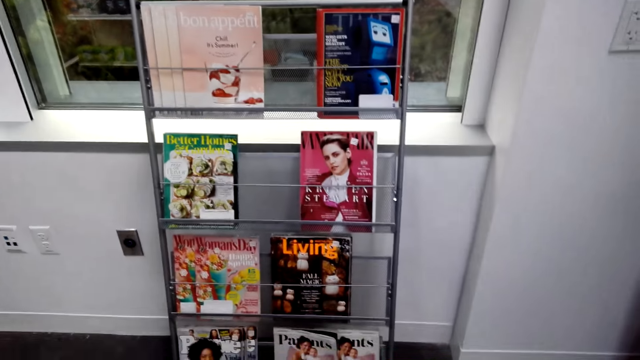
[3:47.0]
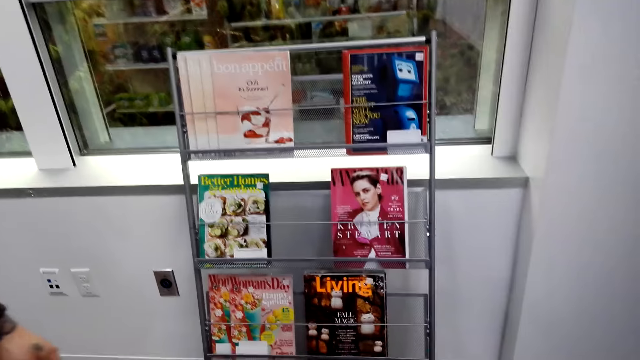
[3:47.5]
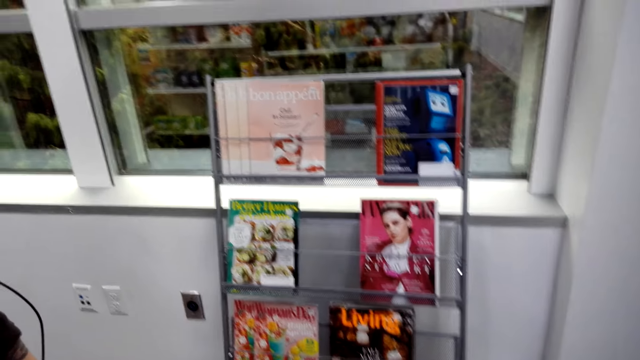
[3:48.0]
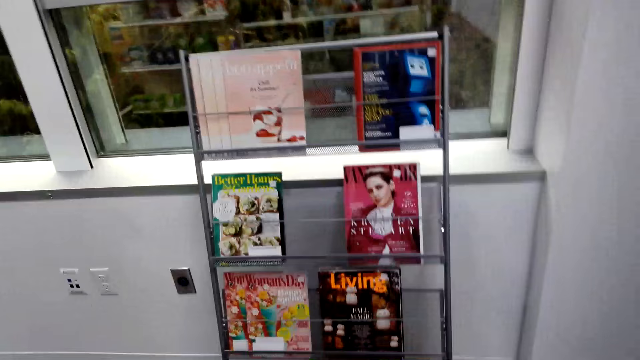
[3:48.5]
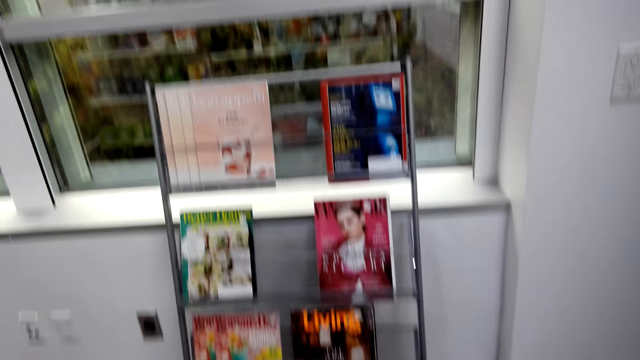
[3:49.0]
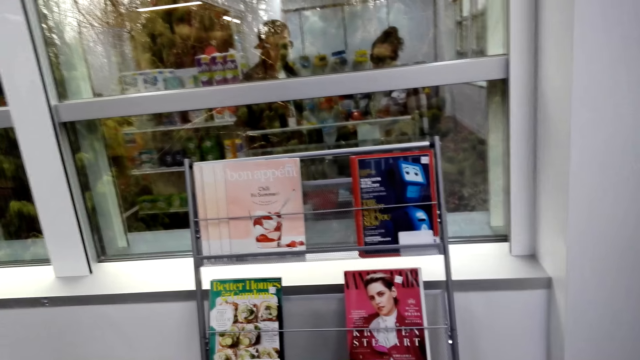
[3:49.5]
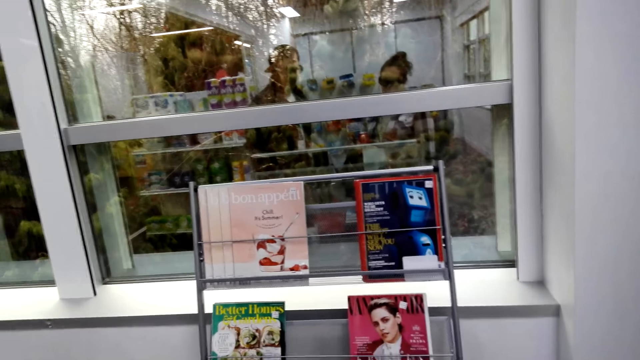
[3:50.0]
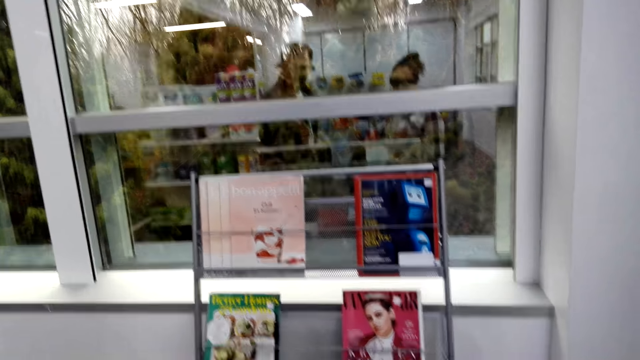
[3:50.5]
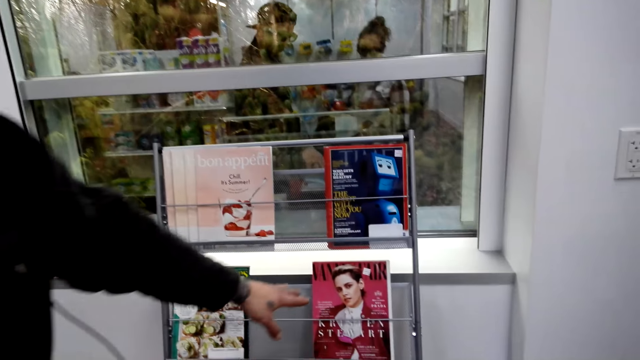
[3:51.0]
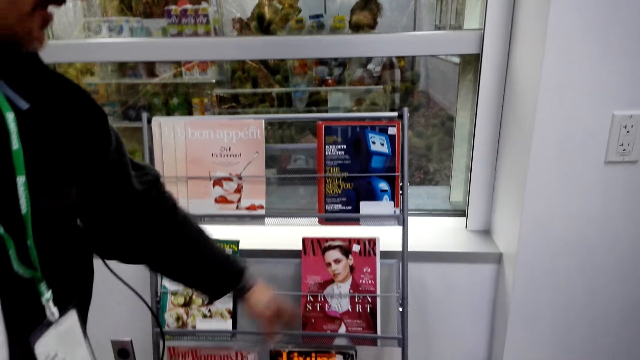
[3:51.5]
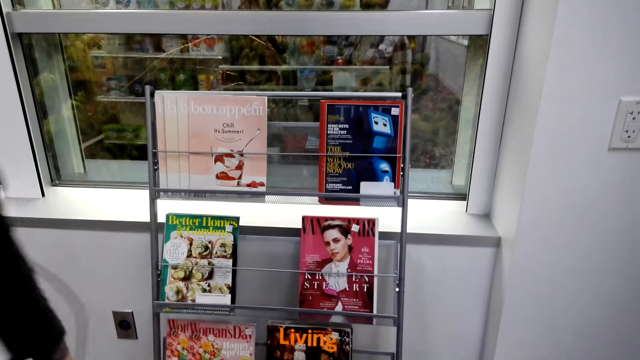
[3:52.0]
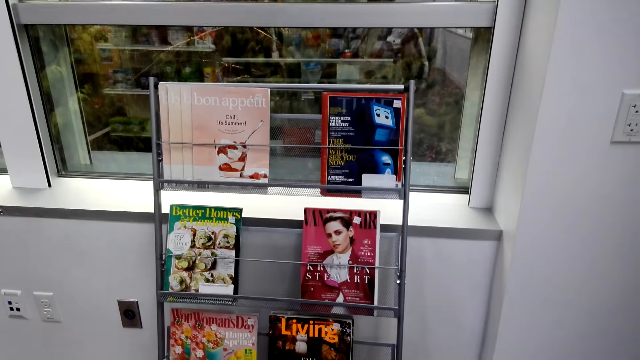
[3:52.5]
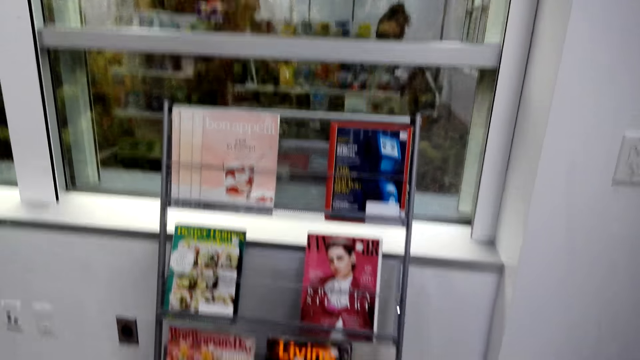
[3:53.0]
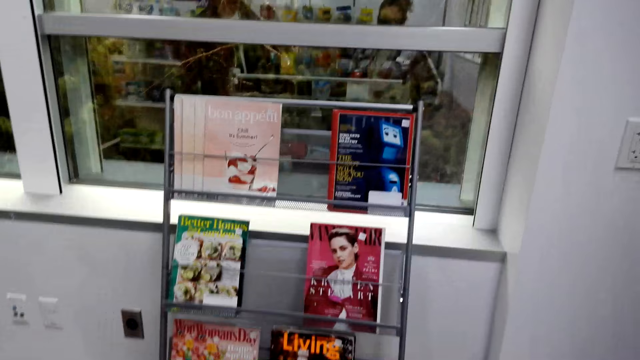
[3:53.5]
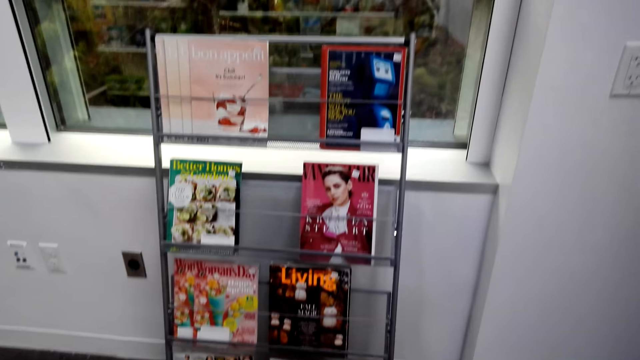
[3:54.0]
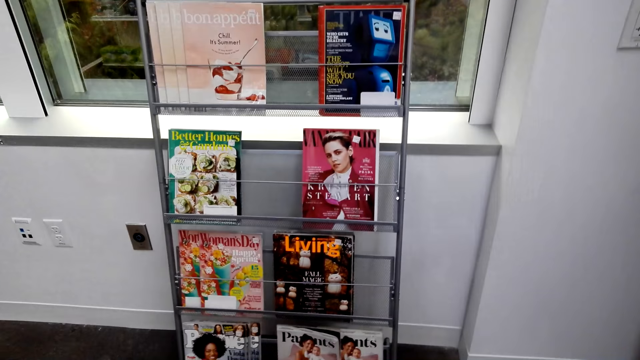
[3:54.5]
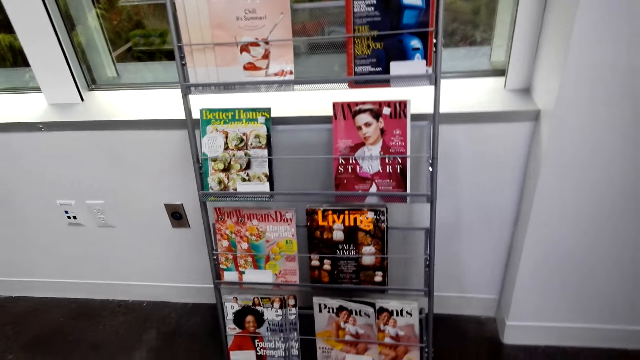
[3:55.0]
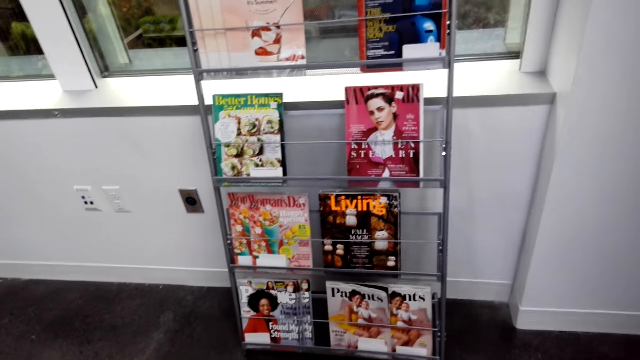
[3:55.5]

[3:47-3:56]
A man points at a magazine on the display.

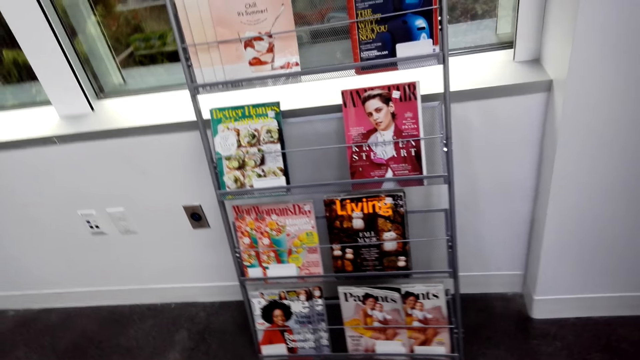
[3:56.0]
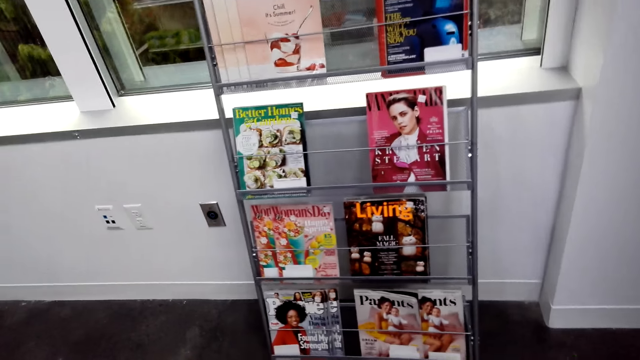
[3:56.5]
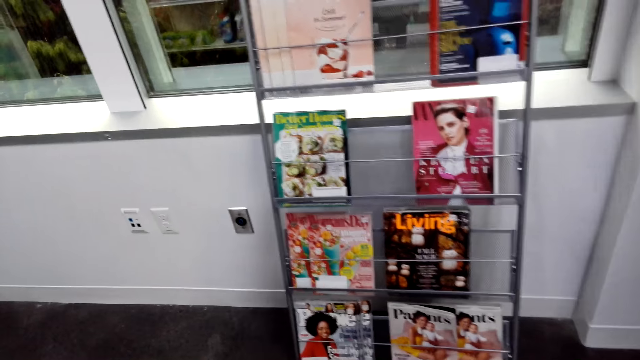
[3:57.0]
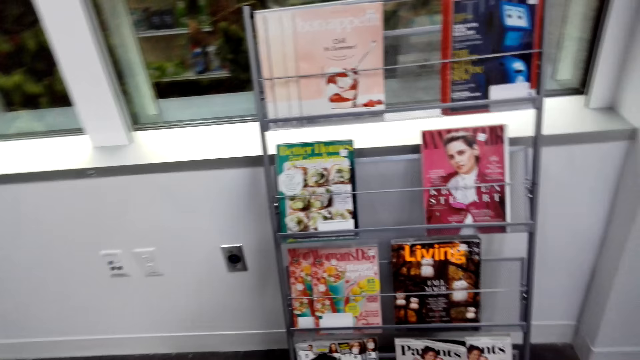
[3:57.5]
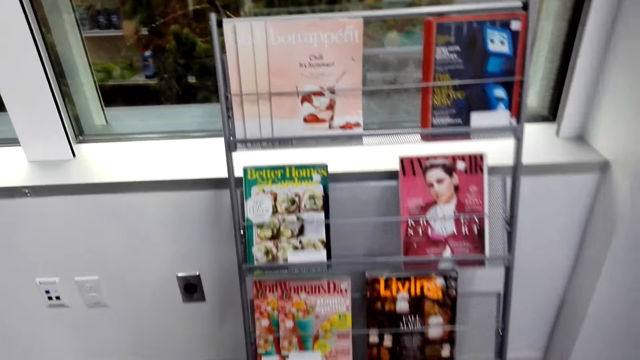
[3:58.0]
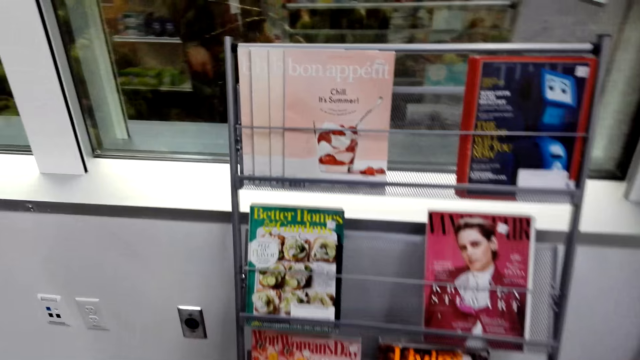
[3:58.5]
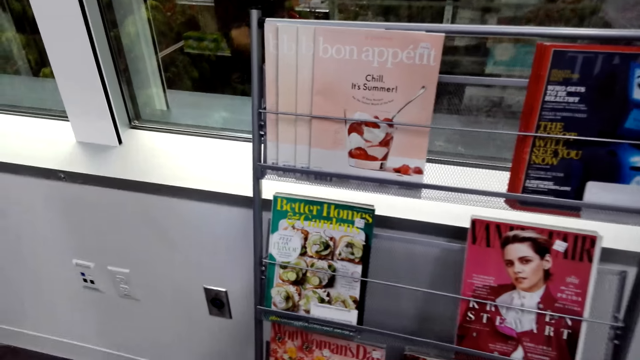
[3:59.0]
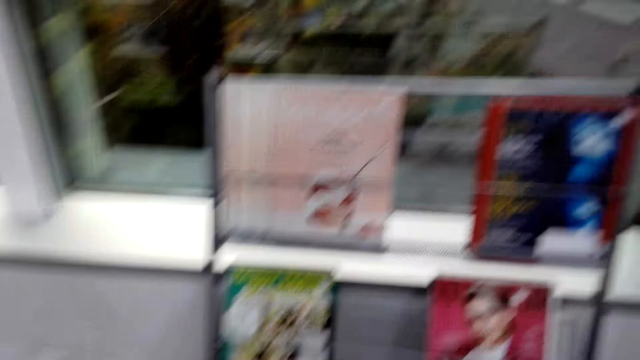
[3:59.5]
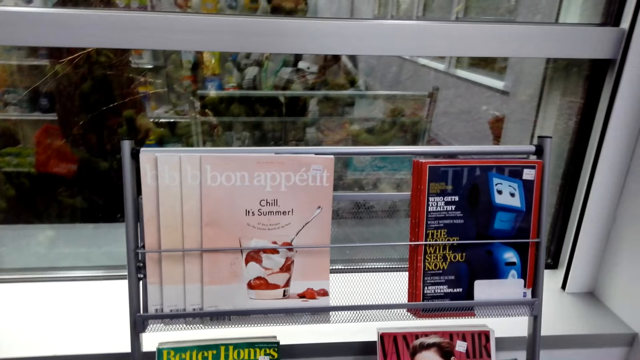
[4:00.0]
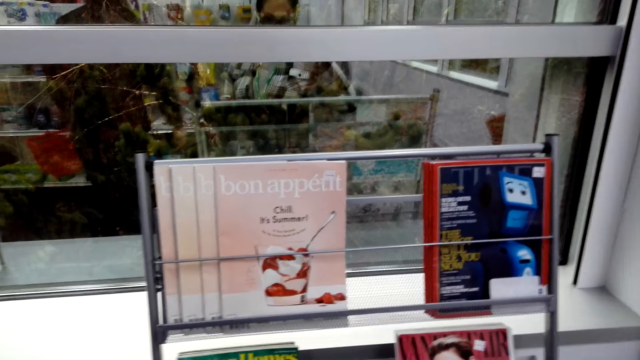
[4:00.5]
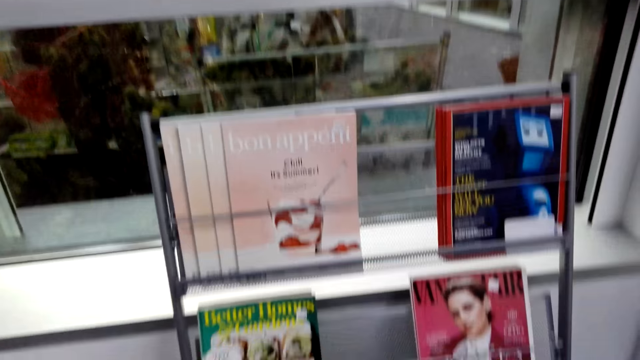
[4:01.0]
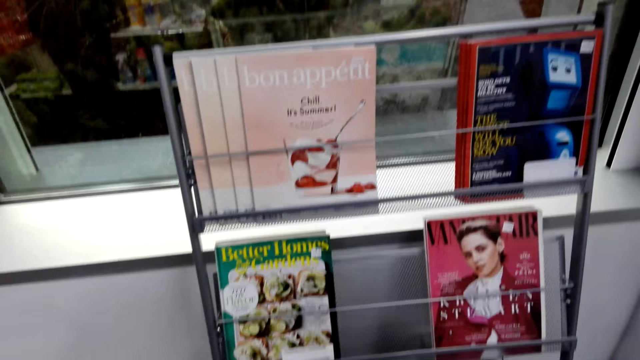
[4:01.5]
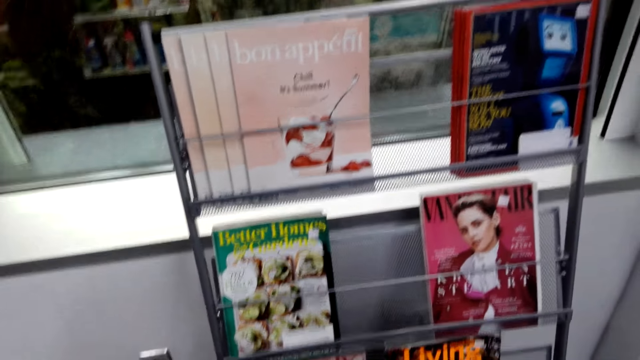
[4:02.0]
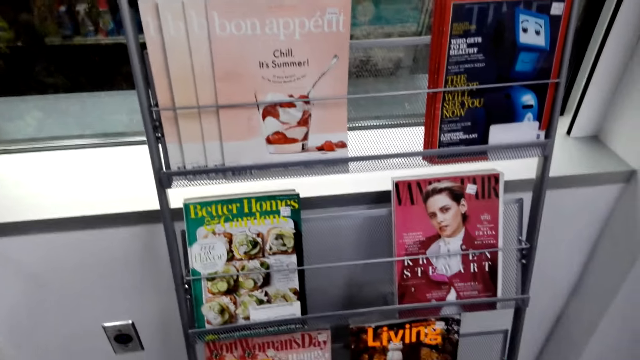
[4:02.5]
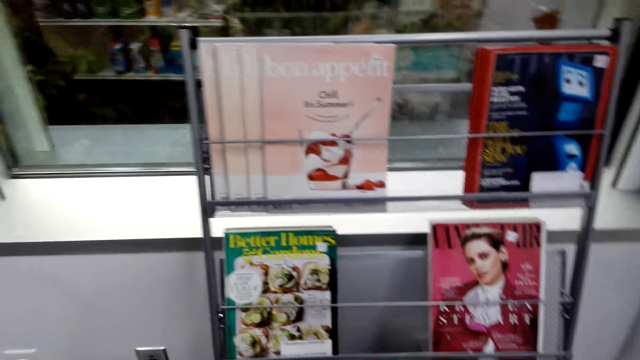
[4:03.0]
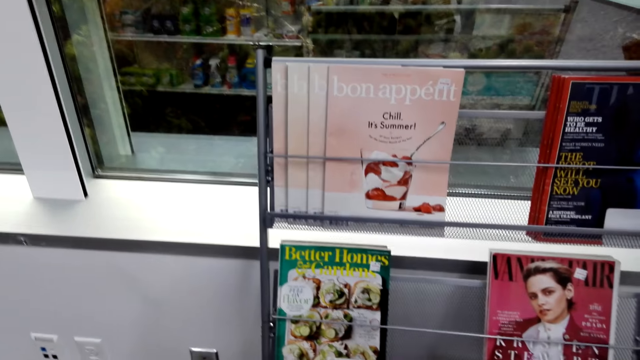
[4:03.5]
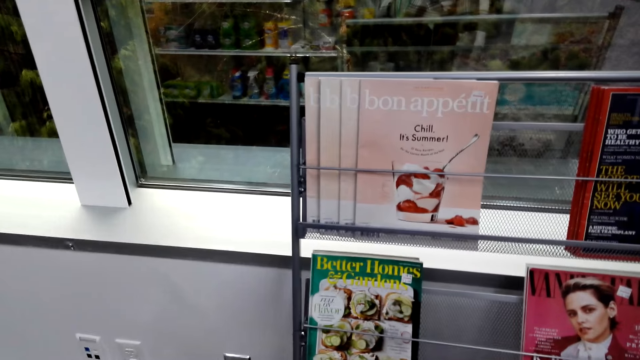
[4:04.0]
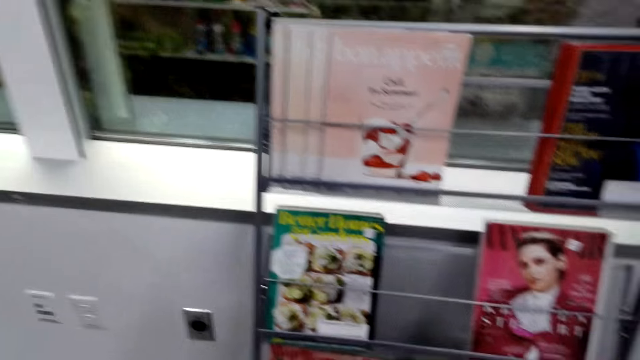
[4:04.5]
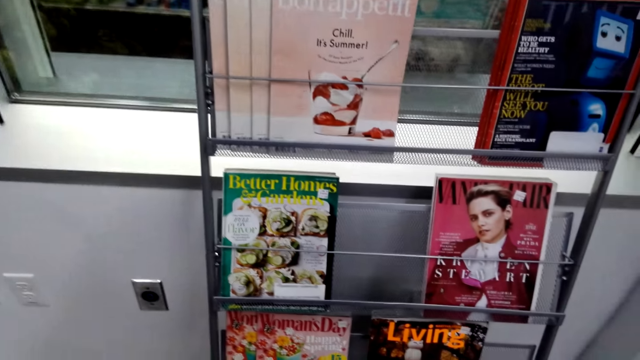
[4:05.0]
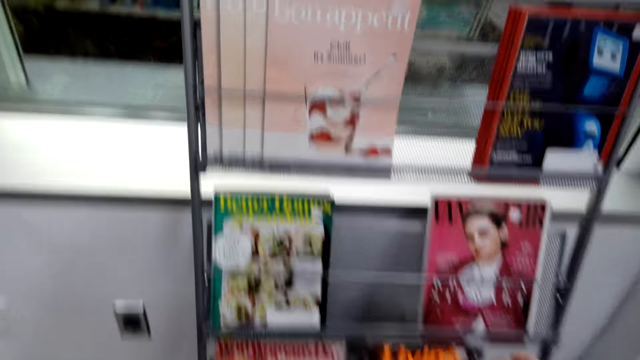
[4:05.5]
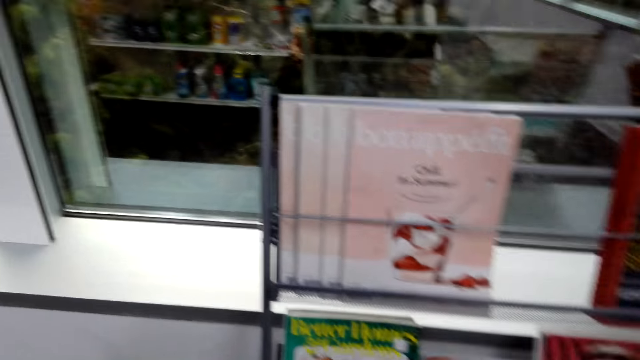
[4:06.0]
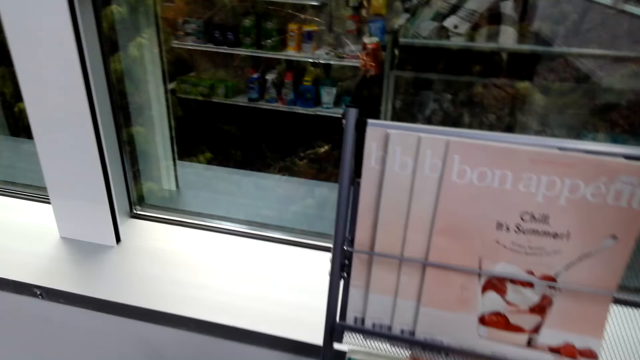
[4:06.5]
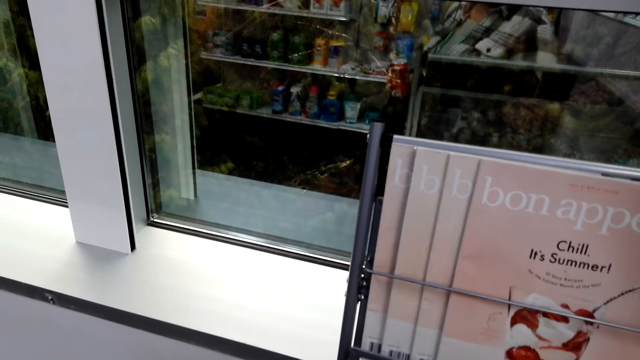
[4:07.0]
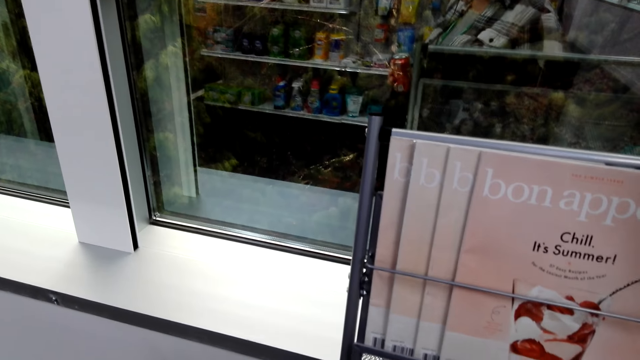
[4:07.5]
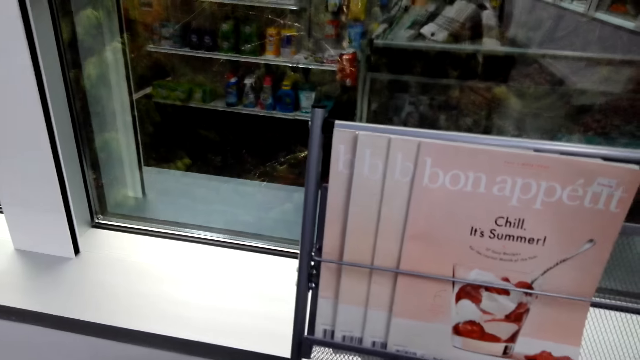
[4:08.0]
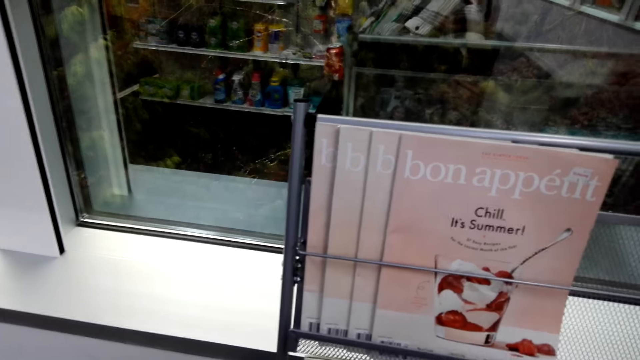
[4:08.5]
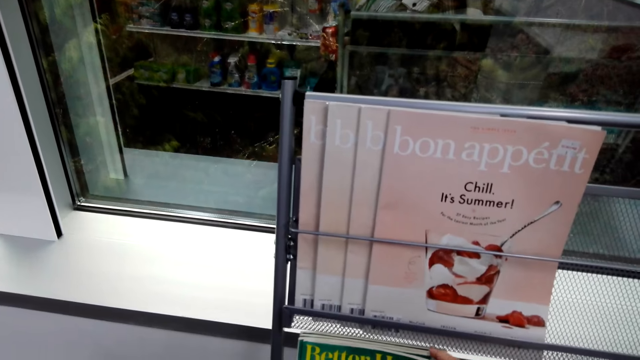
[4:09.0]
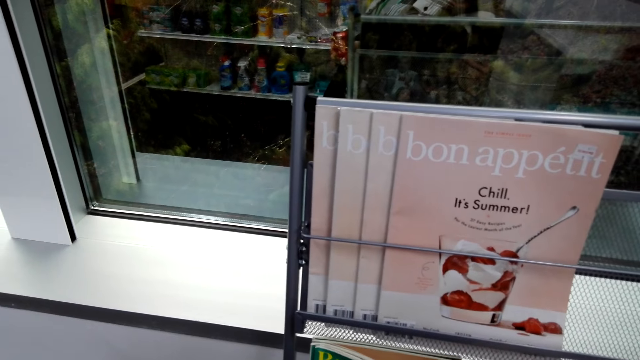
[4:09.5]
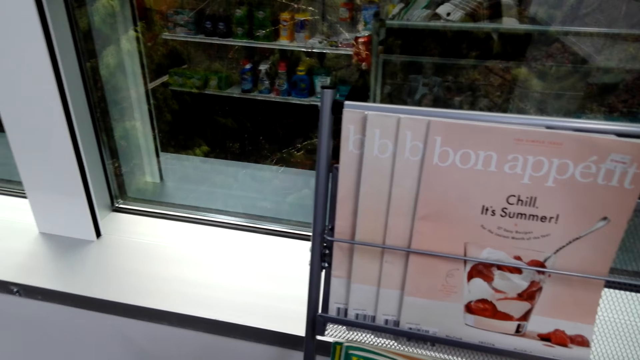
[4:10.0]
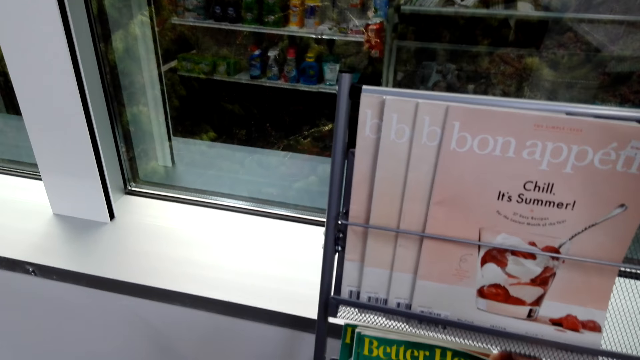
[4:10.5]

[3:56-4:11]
The camera wearer looks at the magazine shelf. They touch the magazine.
